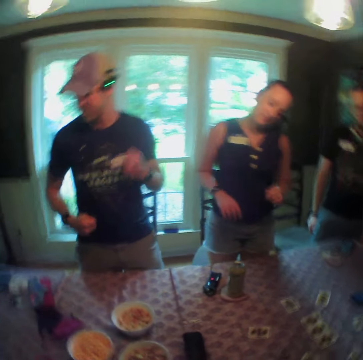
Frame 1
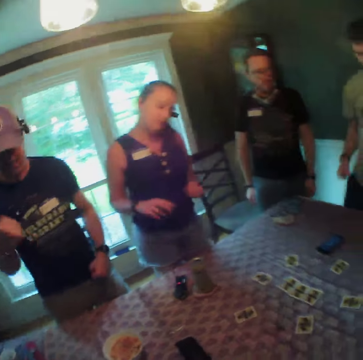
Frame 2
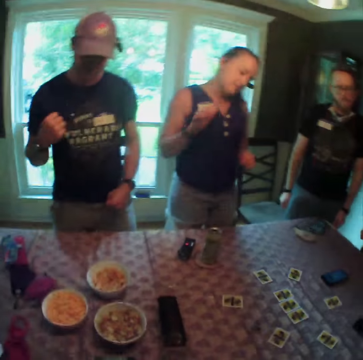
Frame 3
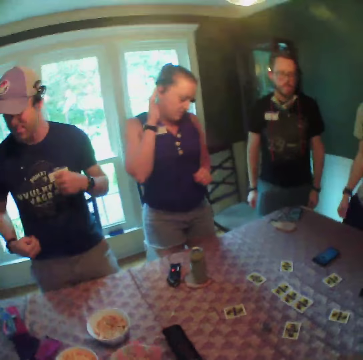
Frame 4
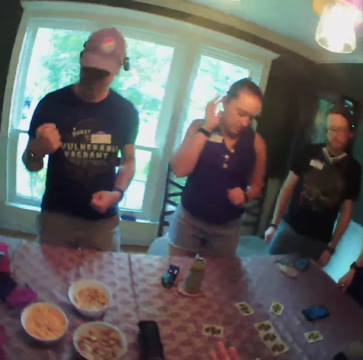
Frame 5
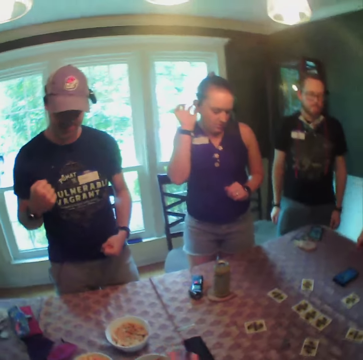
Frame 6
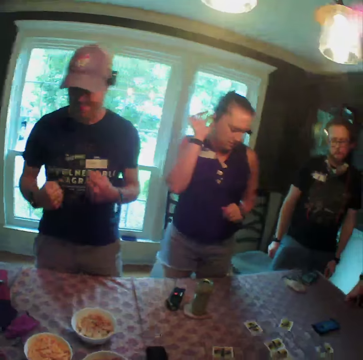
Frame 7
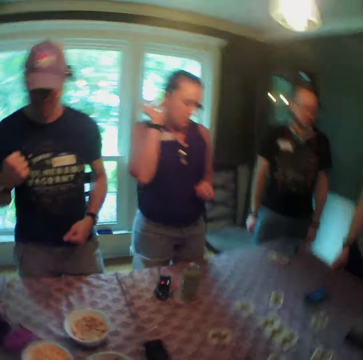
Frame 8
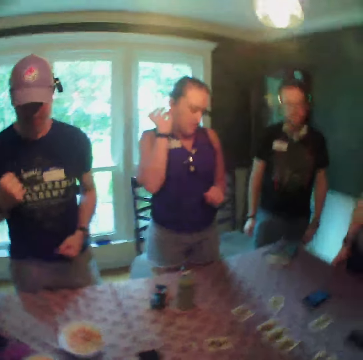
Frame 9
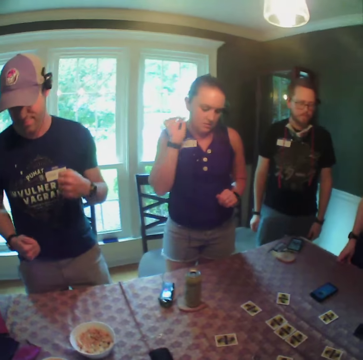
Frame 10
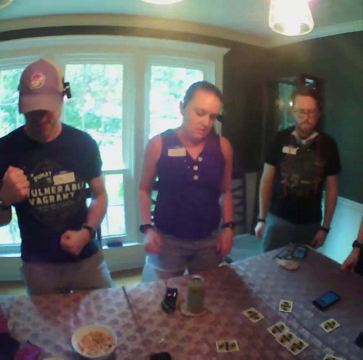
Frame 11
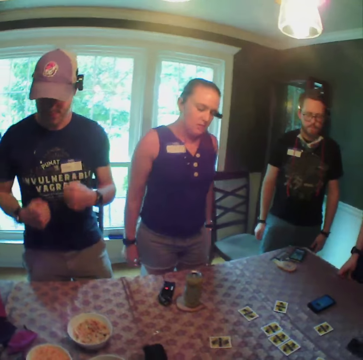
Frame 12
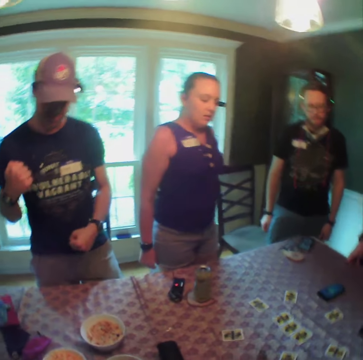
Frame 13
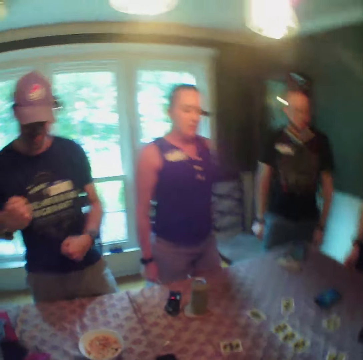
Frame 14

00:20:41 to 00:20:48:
A woman scratches her right ear with her right hand.

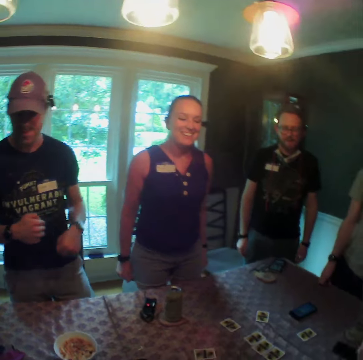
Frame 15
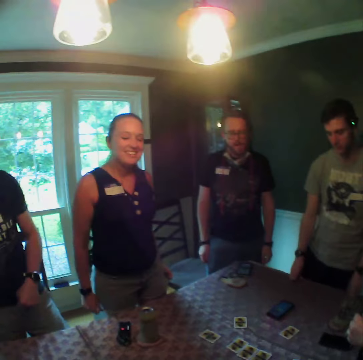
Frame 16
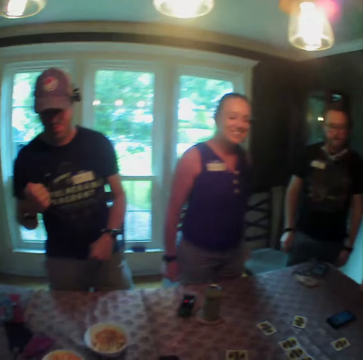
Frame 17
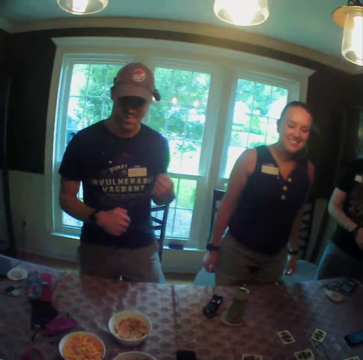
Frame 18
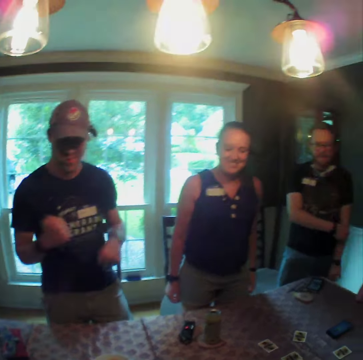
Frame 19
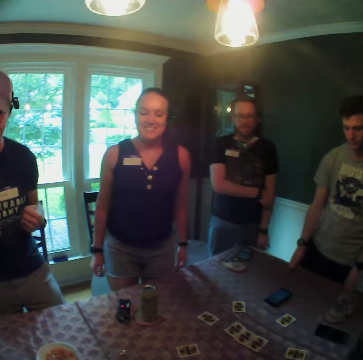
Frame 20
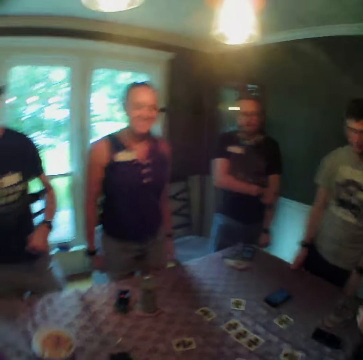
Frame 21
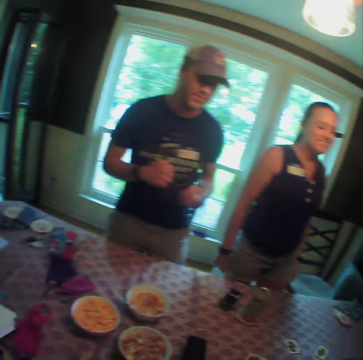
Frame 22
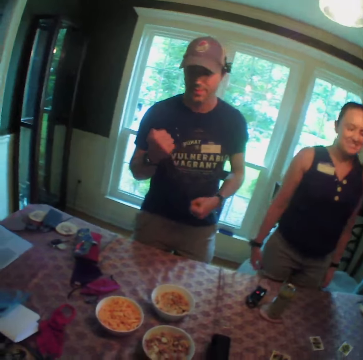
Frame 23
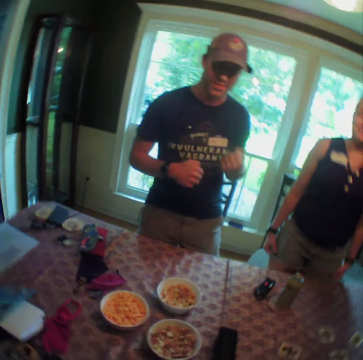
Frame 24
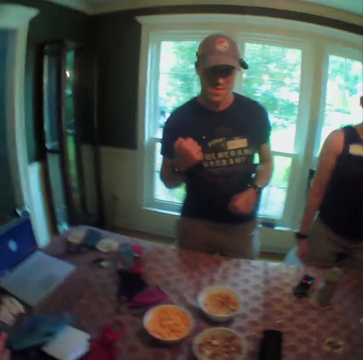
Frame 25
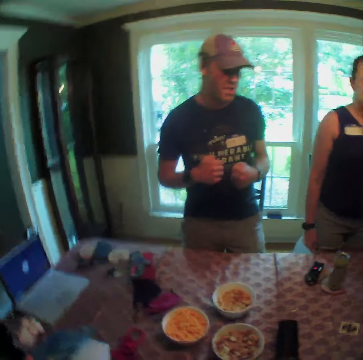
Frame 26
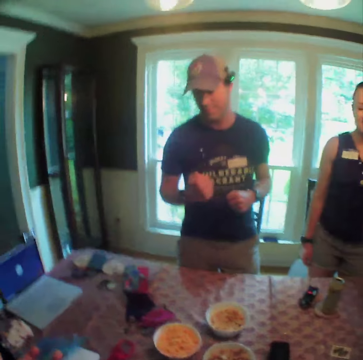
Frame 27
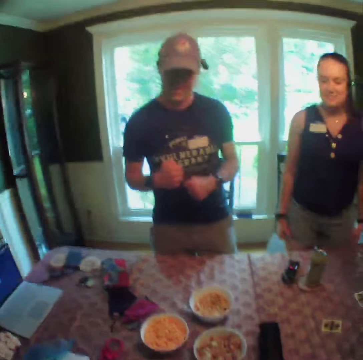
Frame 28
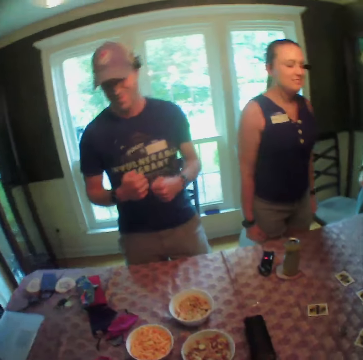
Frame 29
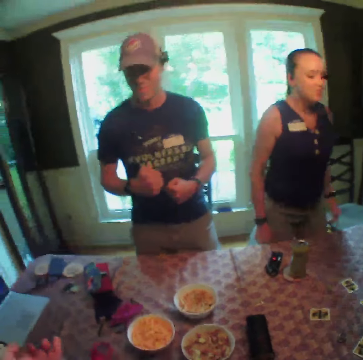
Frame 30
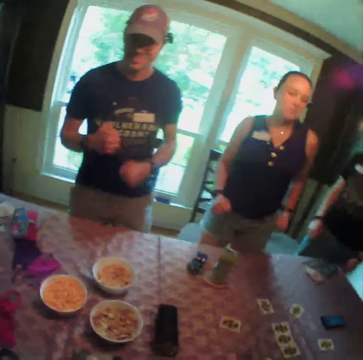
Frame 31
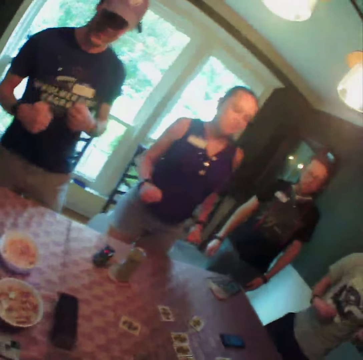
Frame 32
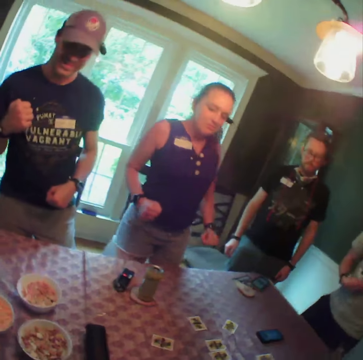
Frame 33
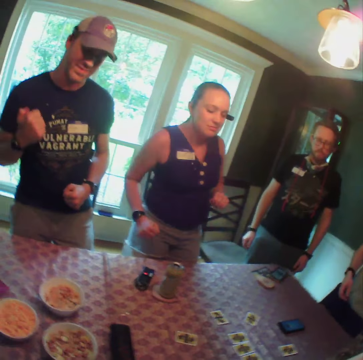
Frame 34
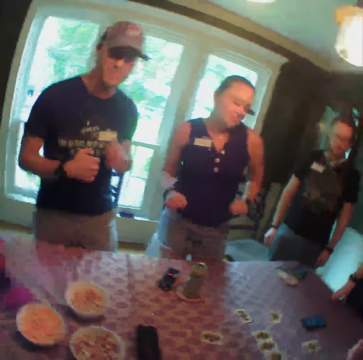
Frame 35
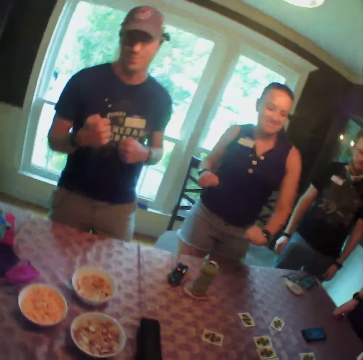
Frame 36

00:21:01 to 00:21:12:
A man scratches his left arm with his right hand.

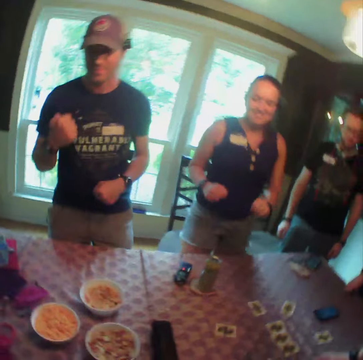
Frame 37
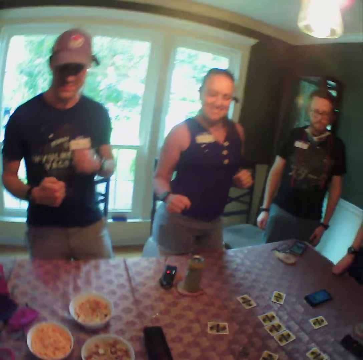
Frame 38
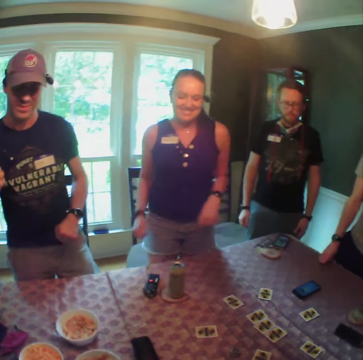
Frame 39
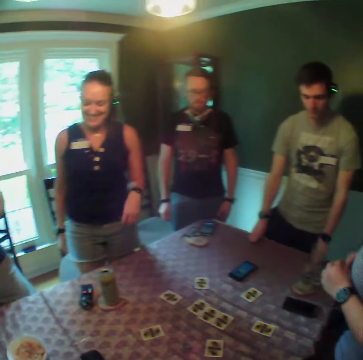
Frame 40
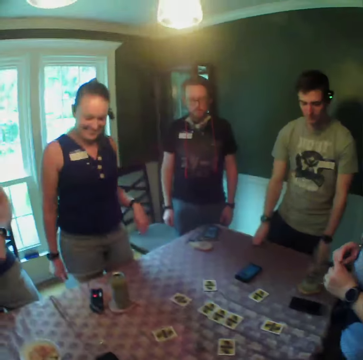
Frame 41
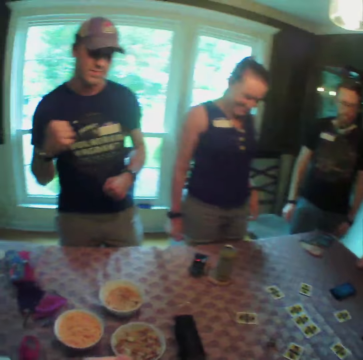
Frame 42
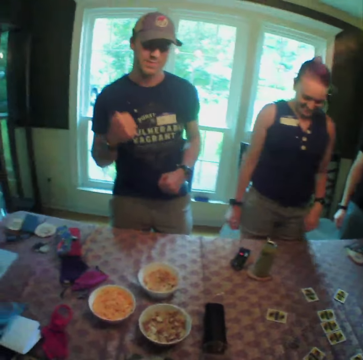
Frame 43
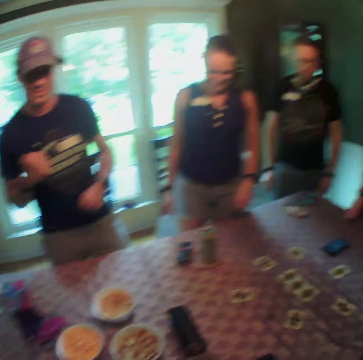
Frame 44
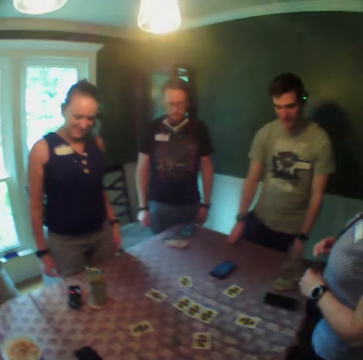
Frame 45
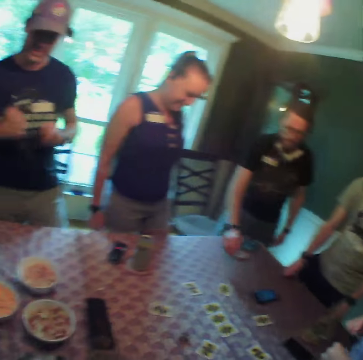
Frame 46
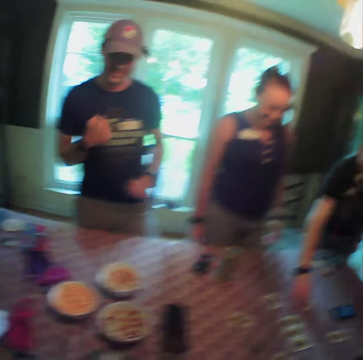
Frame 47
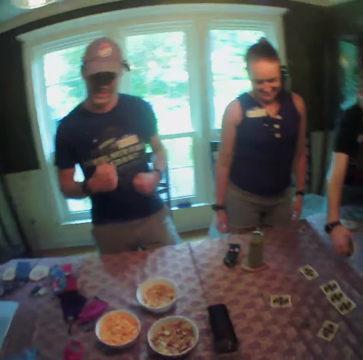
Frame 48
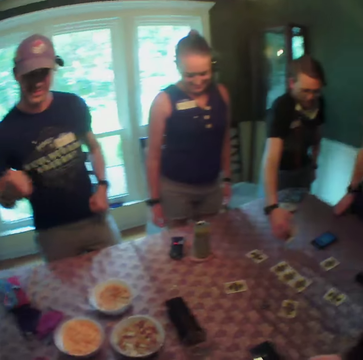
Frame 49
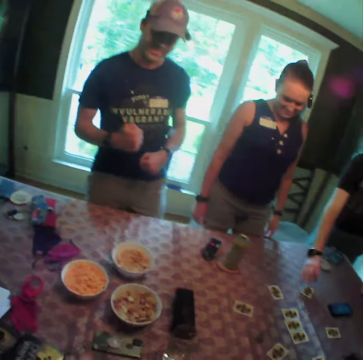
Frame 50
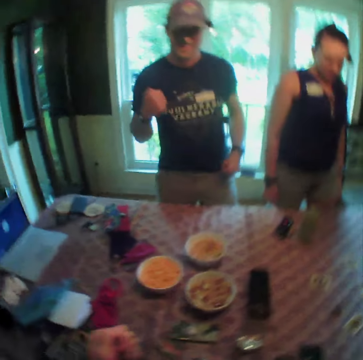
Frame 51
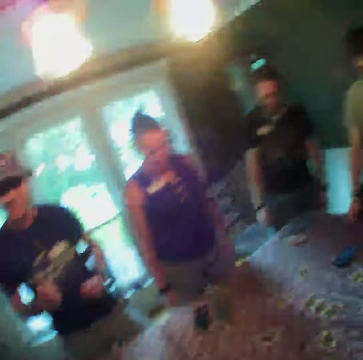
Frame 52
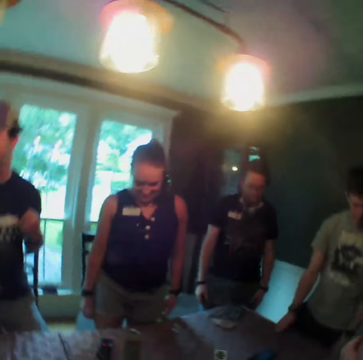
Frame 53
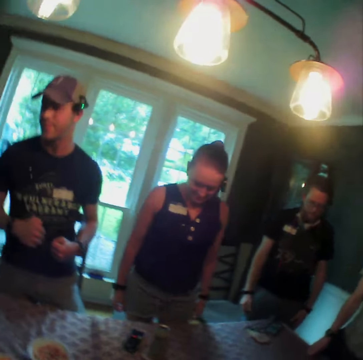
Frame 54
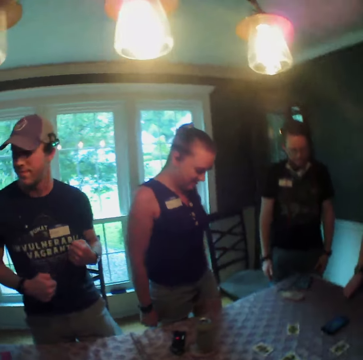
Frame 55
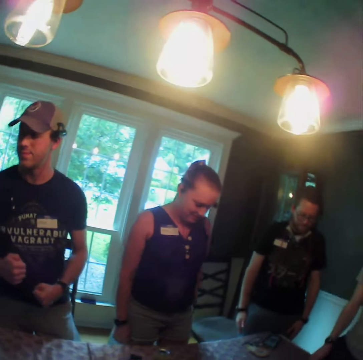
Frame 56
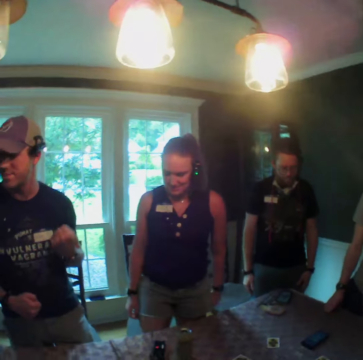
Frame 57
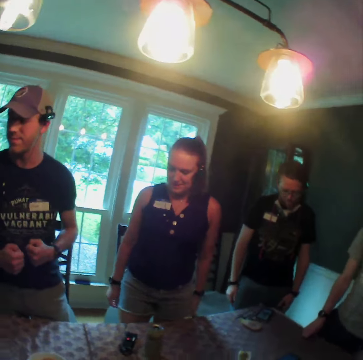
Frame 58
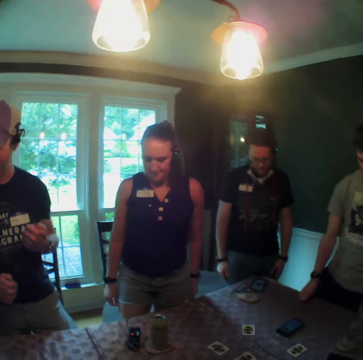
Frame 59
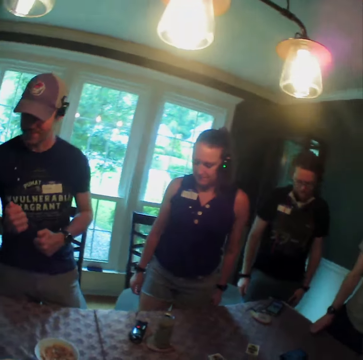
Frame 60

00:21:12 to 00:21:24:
A man picks a card from the table with his right hand. The man drops the card in his right hand on the table.

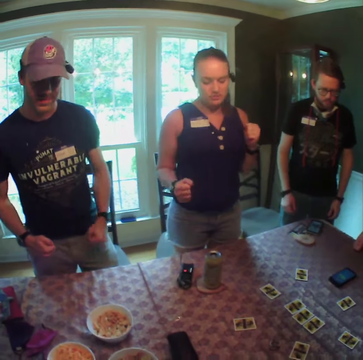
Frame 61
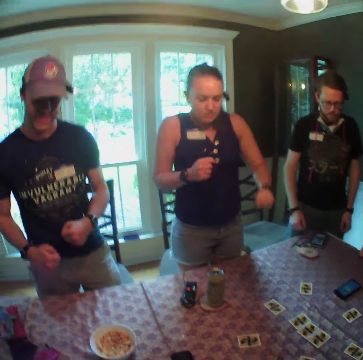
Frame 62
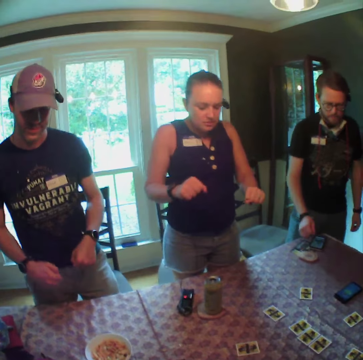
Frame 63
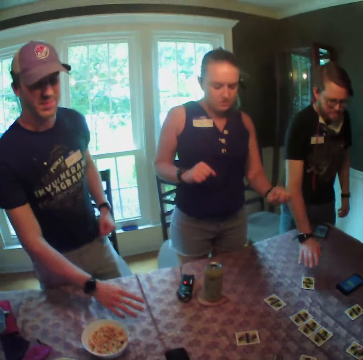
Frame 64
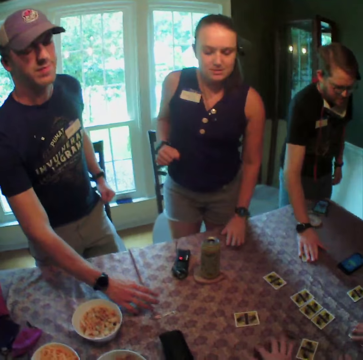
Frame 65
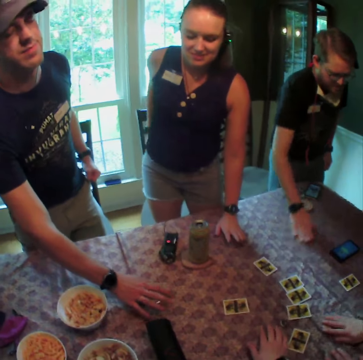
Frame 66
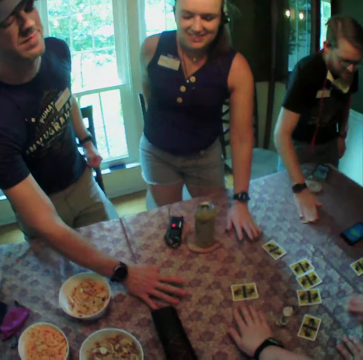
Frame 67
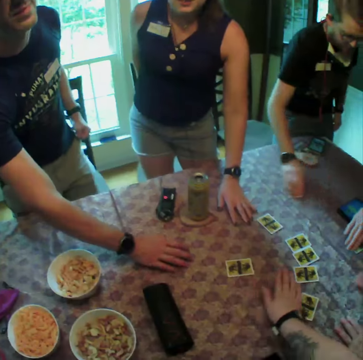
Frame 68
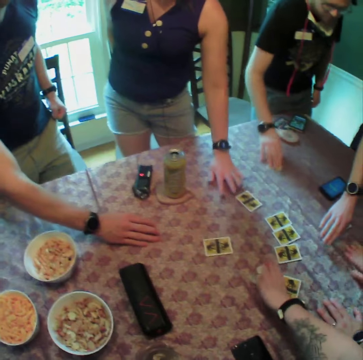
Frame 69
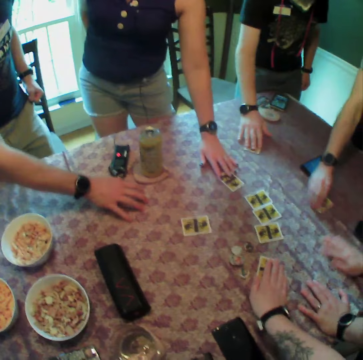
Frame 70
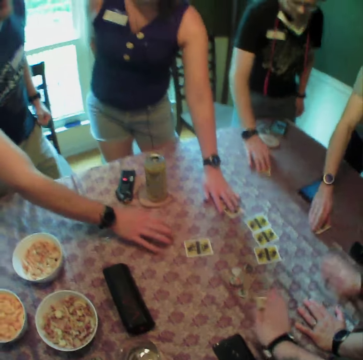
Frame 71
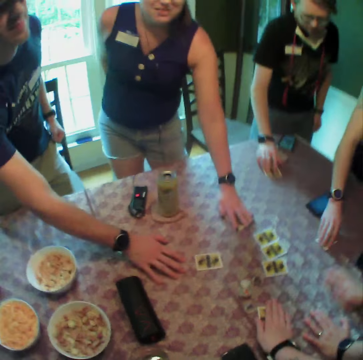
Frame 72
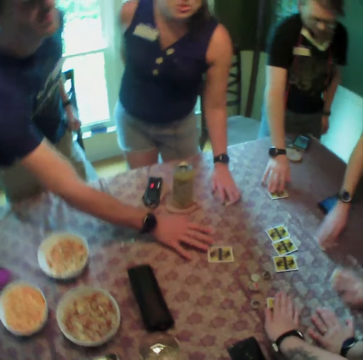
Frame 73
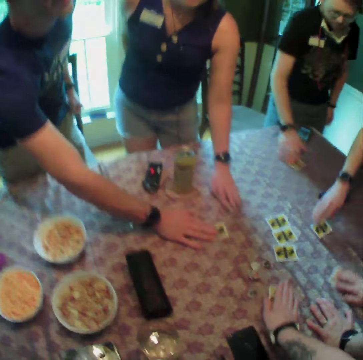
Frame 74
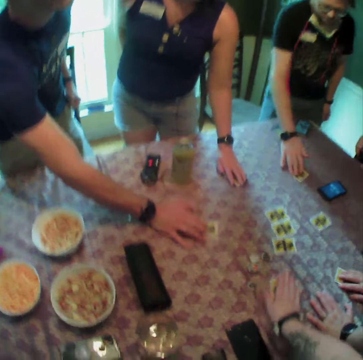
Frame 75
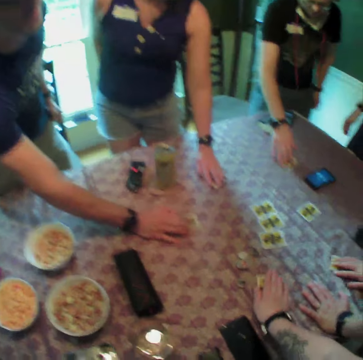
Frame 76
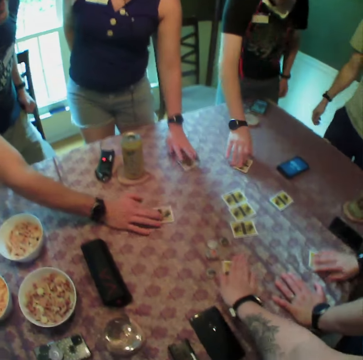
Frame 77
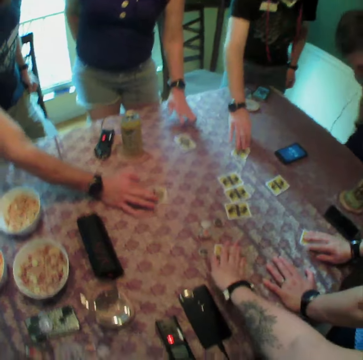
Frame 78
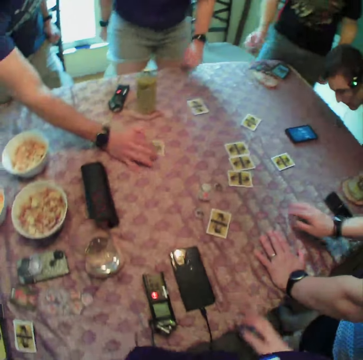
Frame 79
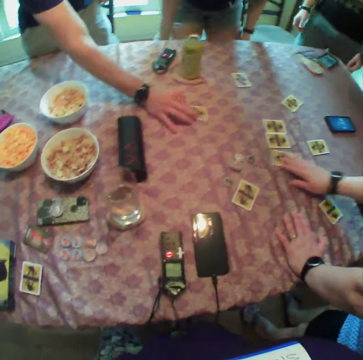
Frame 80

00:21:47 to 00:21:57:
A man rubs the table with a card in his right hand. A woman rubs the table with a card in her right hand. The camera wearer rubs the table with a card in his right hand. Another man rubs the table with a card in his right hand. The camera wearer drags the card on the table. Another woman rubs the table with a card in her left hand. A third man rubs the table with a card in his right hand. The second man takes his right hand off the card on the table. The second man sits on a chair. The first woman adjusts cards on the table with her right hand. The camera wearer lifts his hand from the card.
